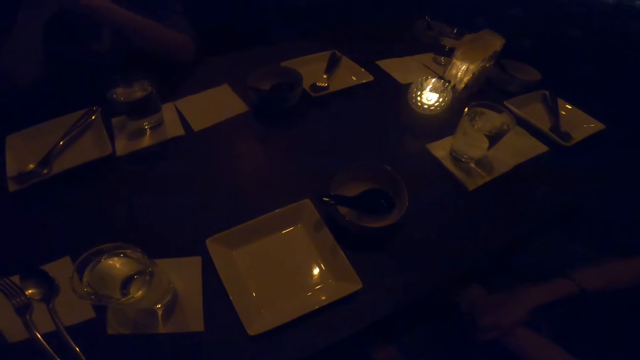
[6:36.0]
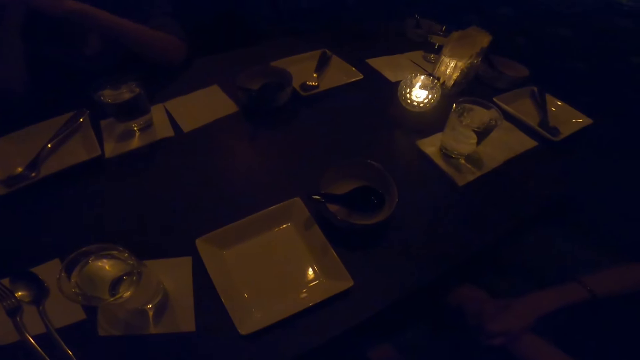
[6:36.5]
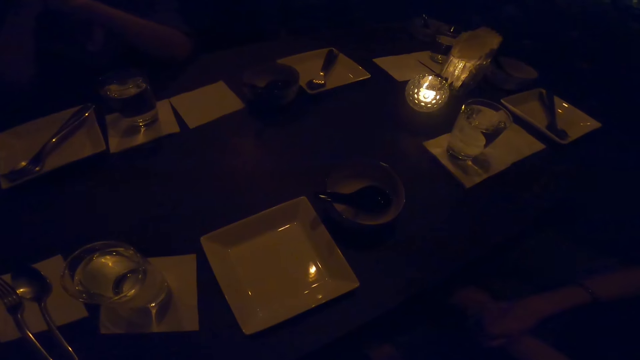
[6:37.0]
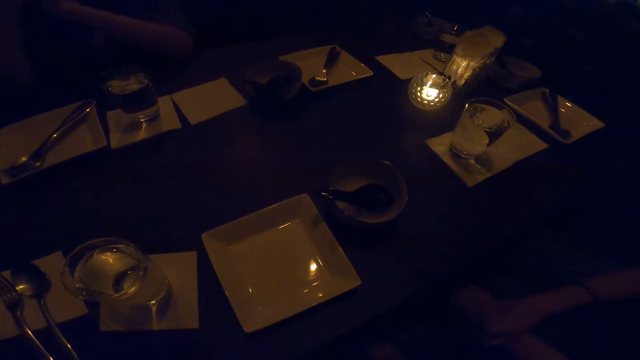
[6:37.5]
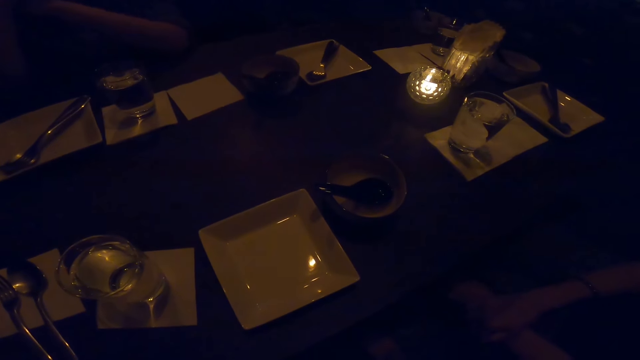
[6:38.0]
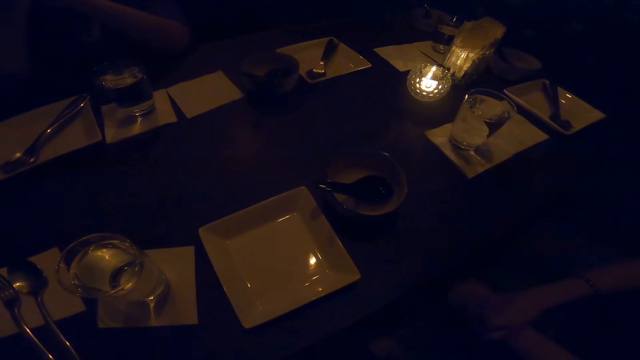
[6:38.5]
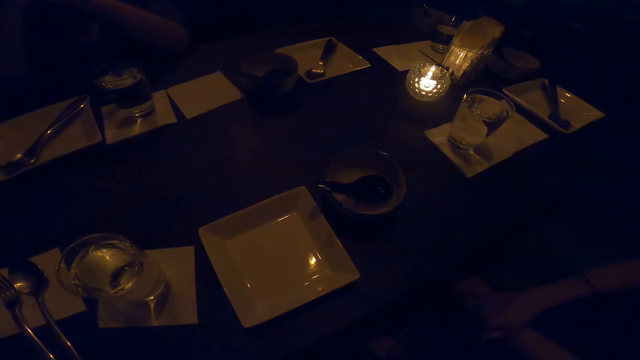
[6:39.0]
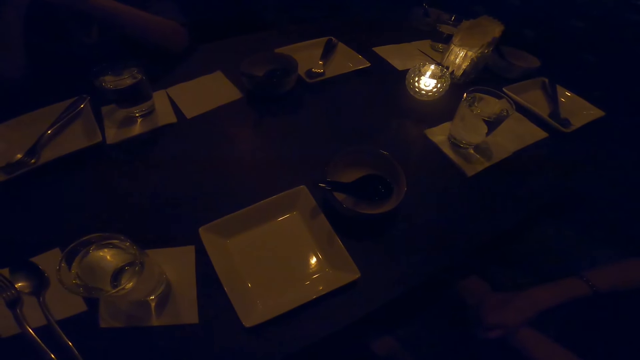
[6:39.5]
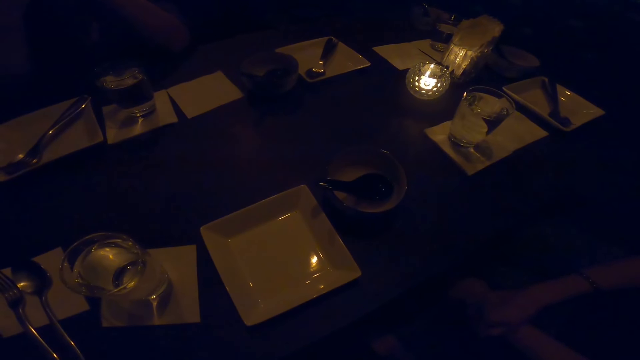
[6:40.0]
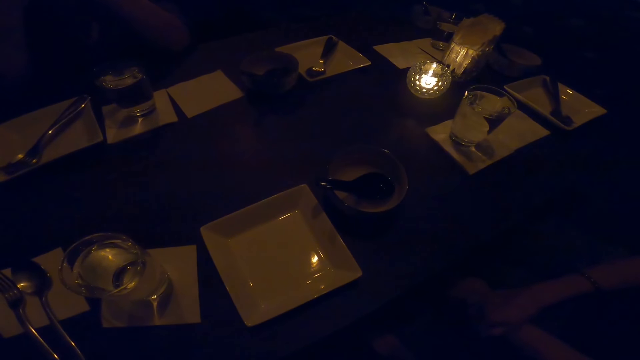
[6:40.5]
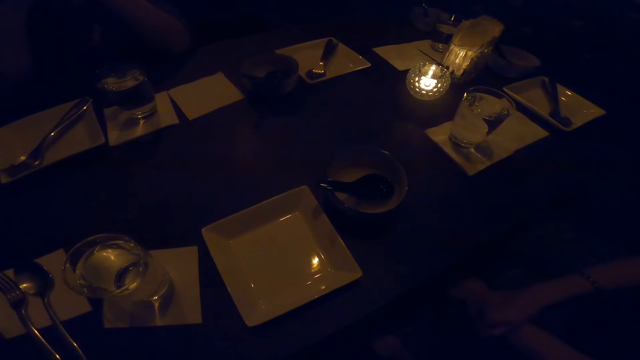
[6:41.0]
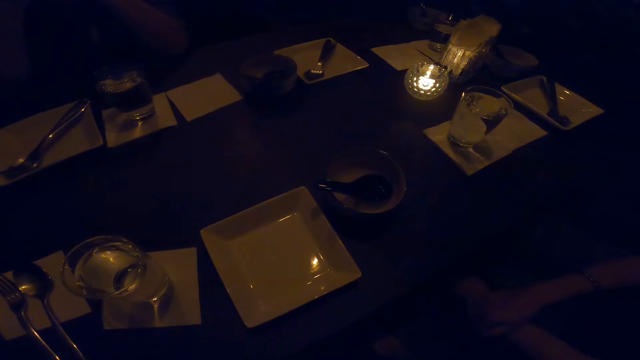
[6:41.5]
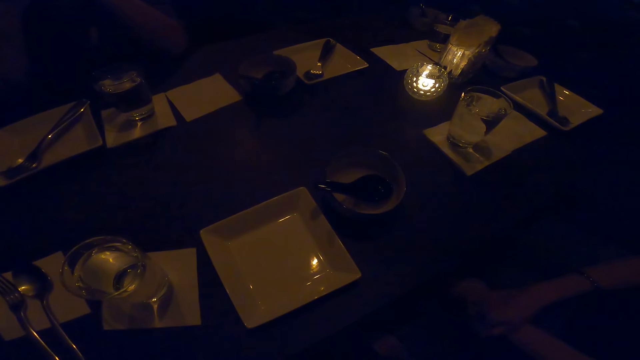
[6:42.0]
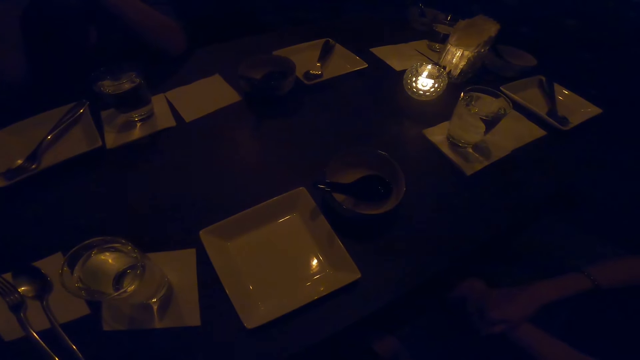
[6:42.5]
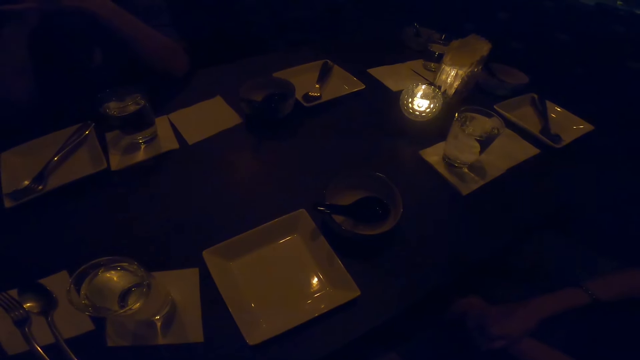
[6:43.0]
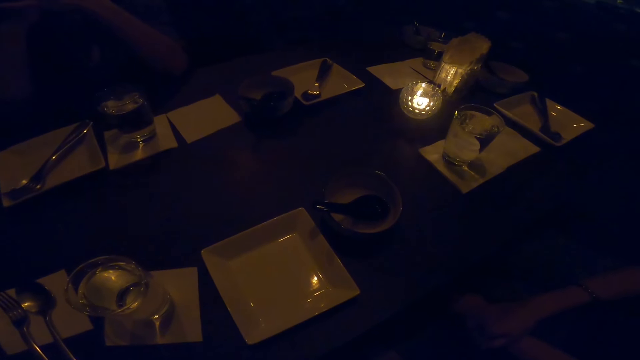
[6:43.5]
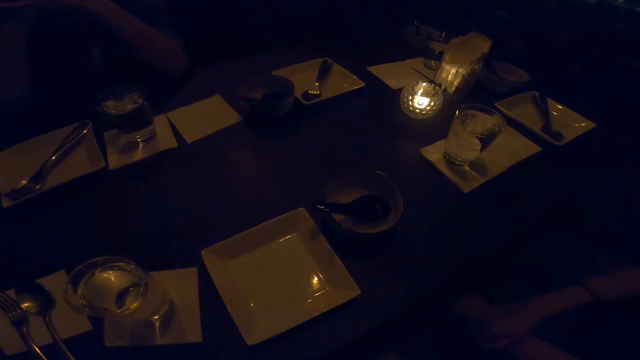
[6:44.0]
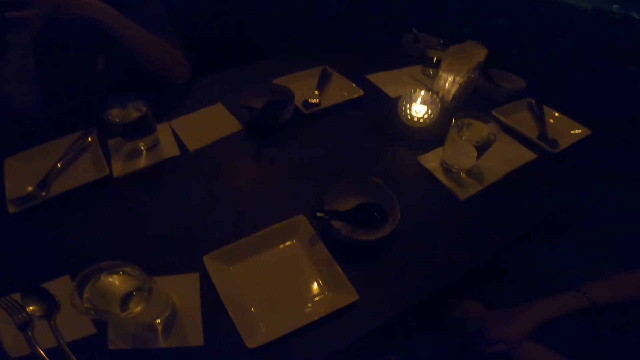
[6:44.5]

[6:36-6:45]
A man cheers the conversation.

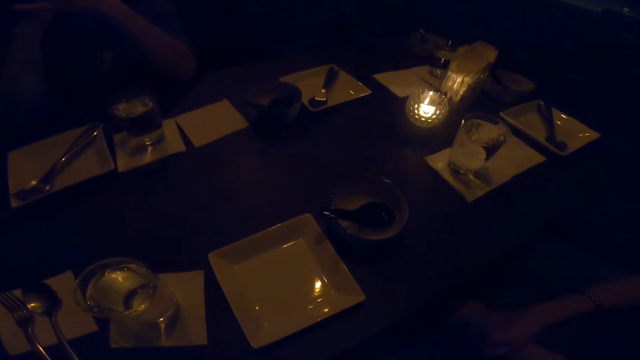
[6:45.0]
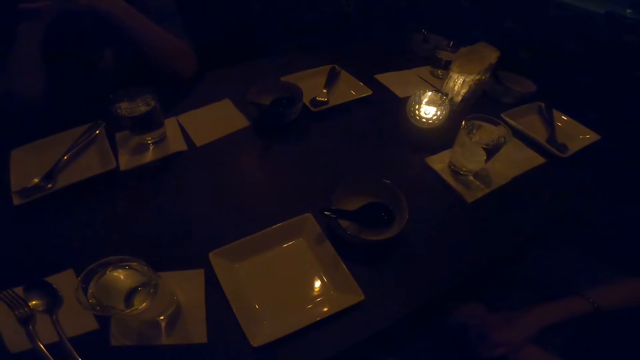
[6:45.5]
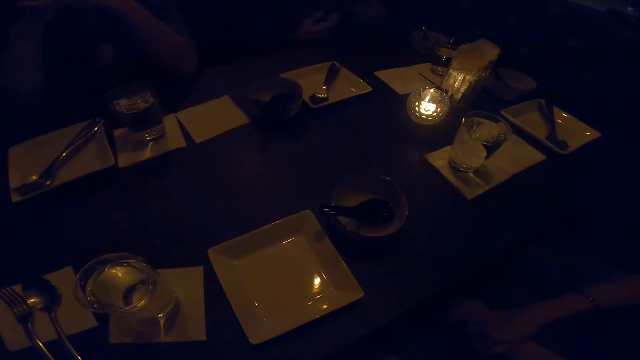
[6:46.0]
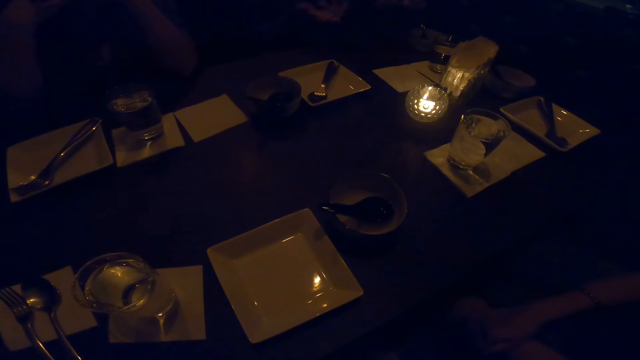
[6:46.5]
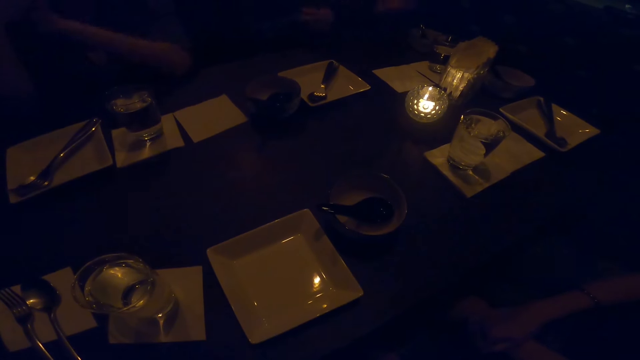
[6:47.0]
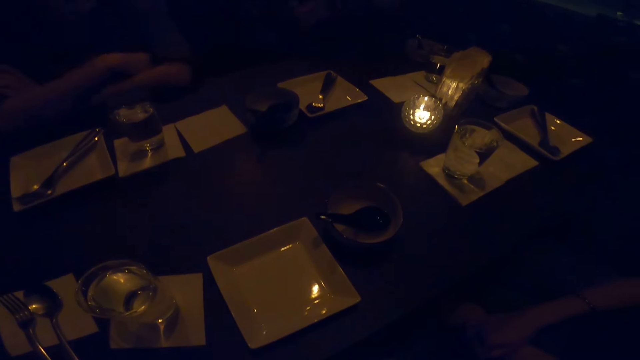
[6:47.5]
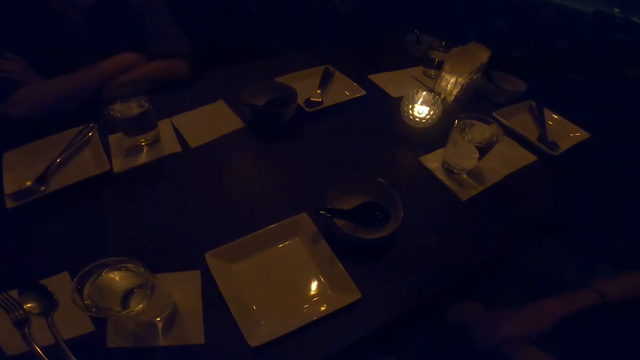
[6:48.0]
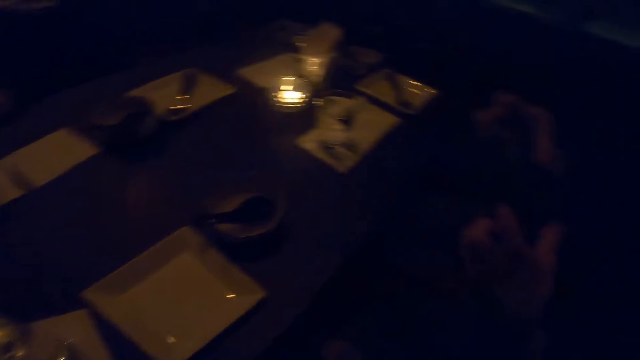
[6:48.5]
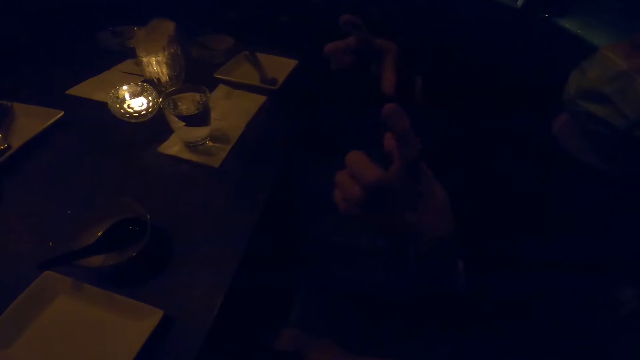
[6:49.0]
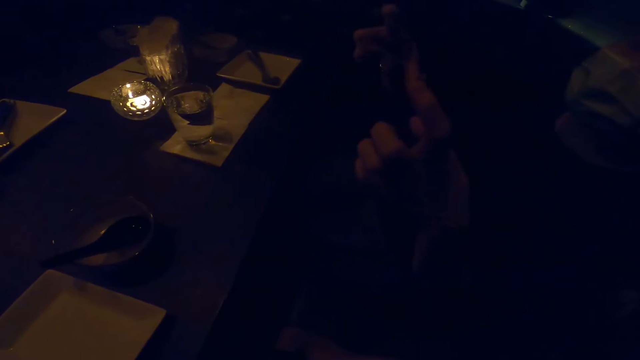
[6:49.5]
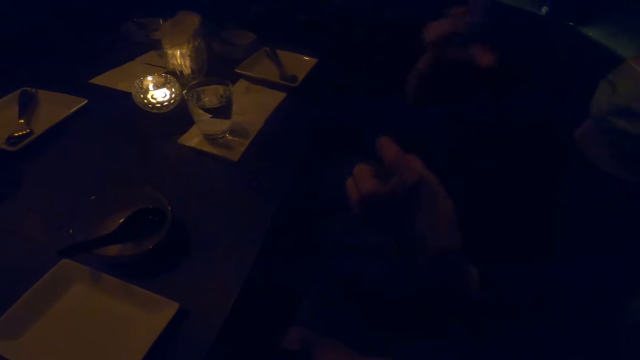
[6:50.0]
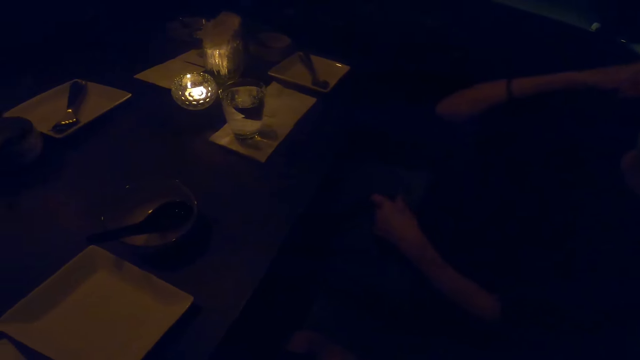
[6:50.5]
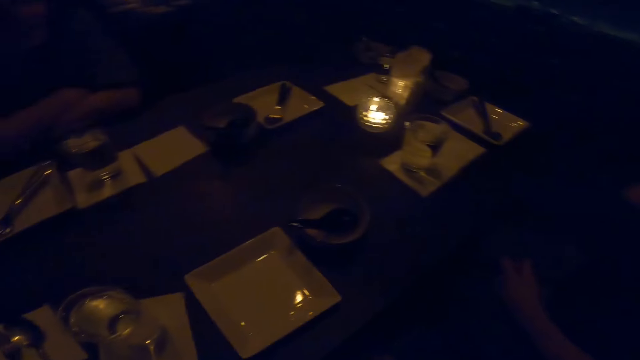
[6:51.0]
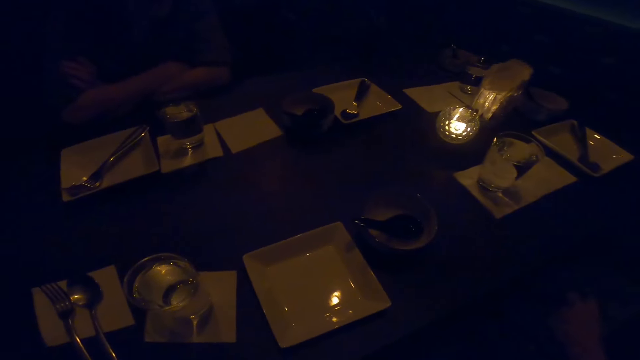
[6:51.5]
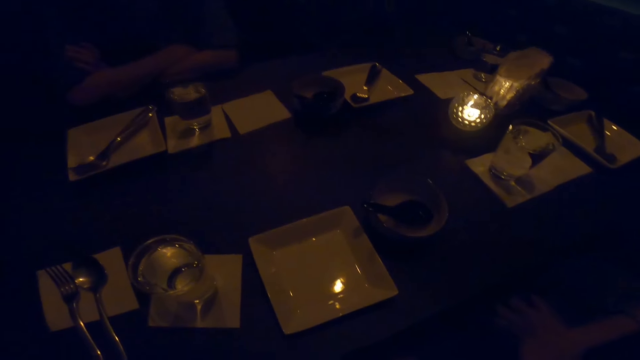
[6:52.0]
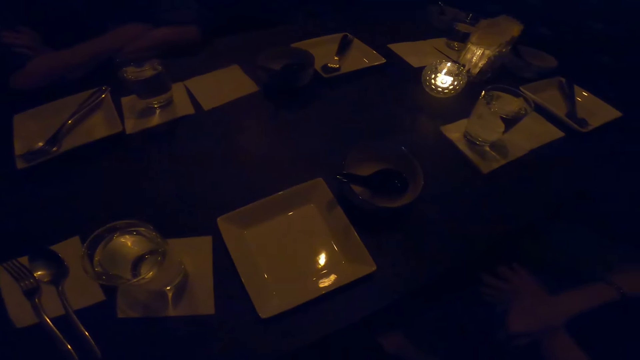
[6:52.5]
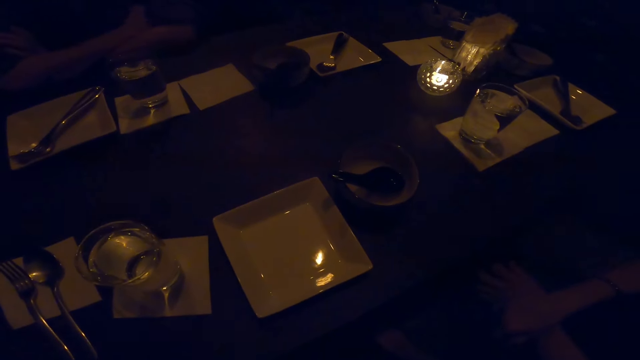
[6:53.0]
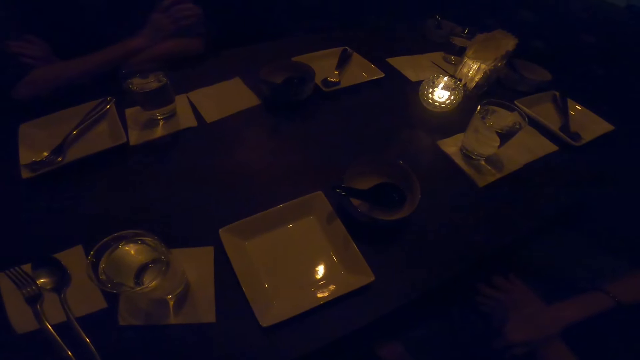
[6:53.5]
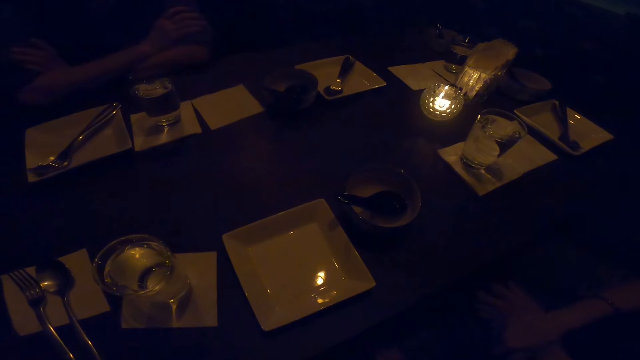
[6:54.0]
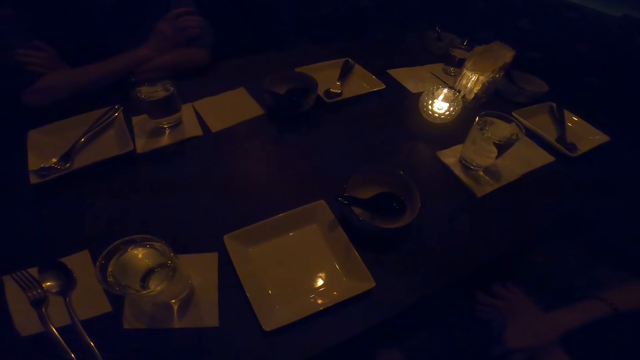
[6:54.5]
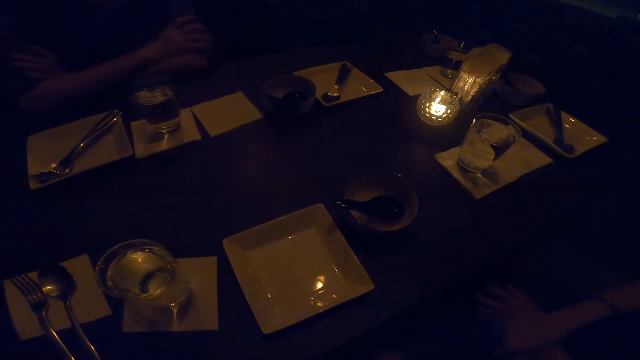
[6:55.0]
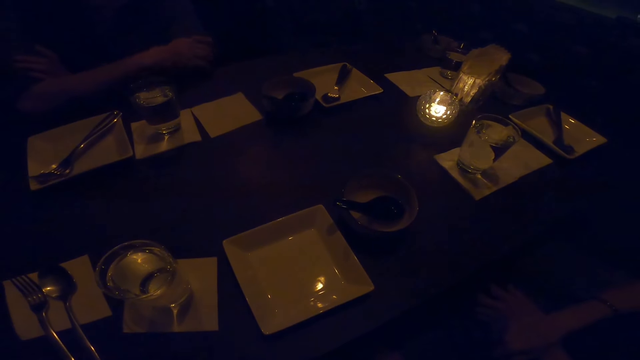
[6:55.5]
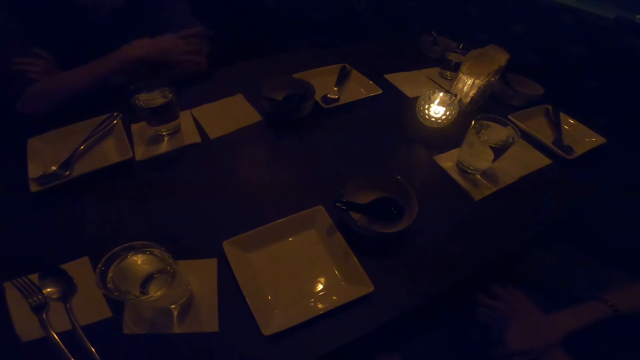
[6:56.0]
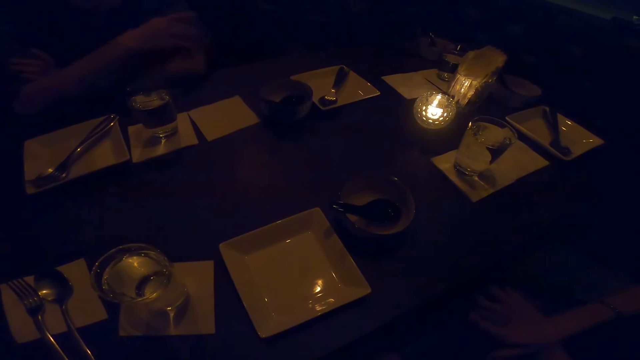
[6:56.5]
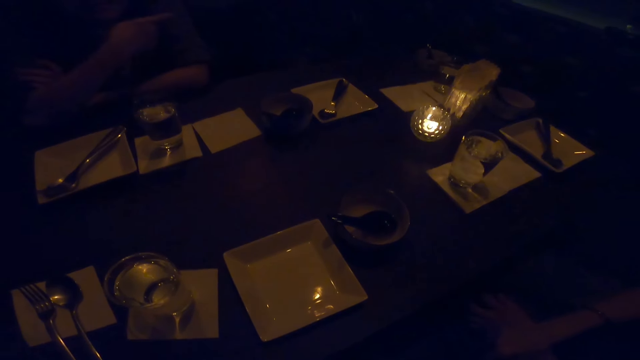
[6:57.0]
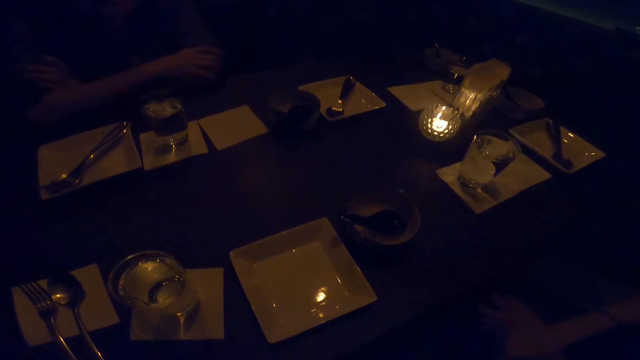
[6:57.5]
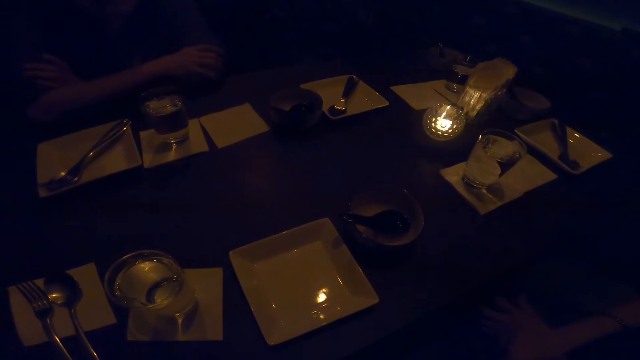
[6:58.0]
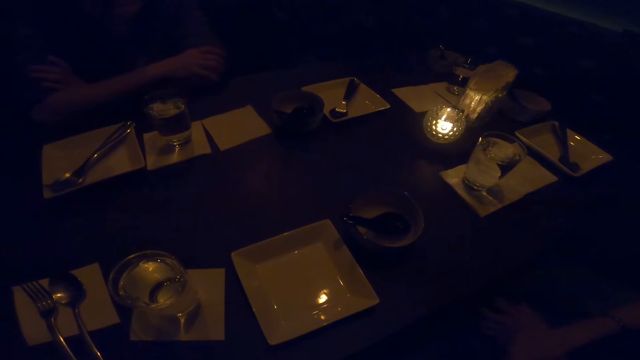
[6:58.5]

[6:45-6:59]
A man makes gestures. Another man moves his hands. A woman makes a hand gesture. The woman converses with the other man. The camera wearer looks at the table. The other man makes a gesture.
